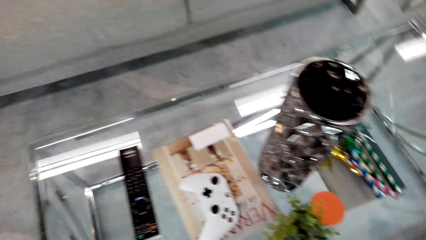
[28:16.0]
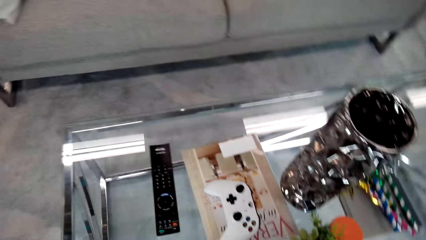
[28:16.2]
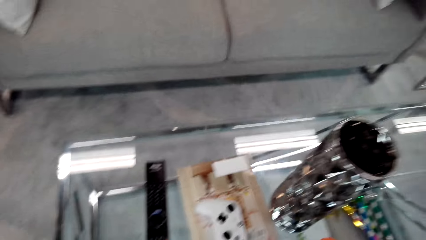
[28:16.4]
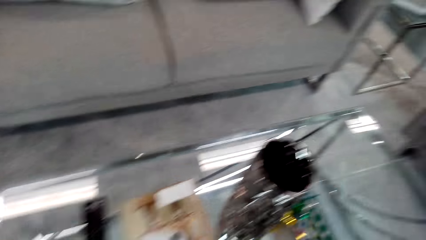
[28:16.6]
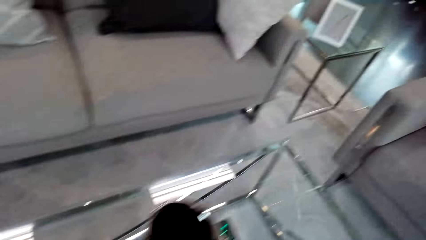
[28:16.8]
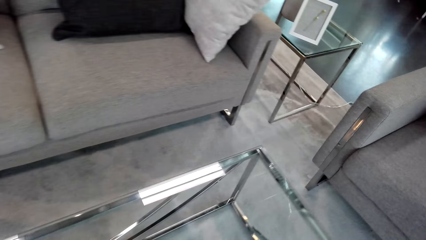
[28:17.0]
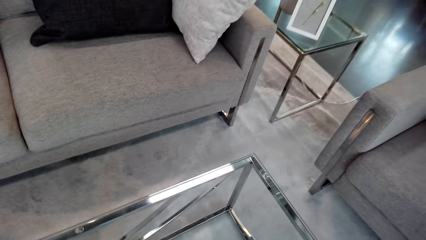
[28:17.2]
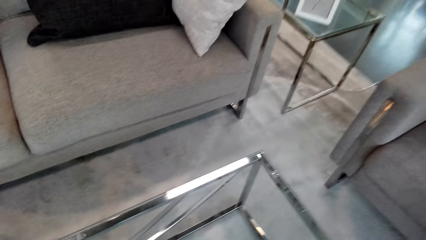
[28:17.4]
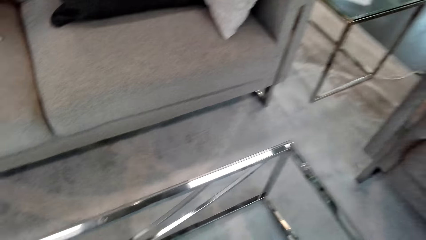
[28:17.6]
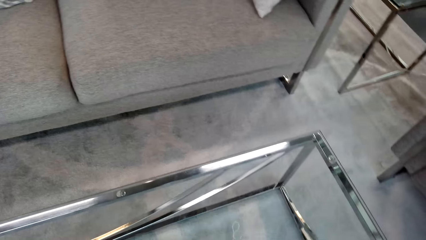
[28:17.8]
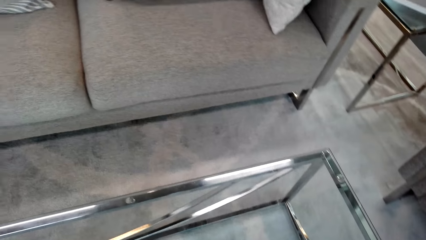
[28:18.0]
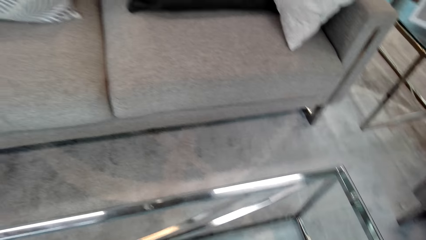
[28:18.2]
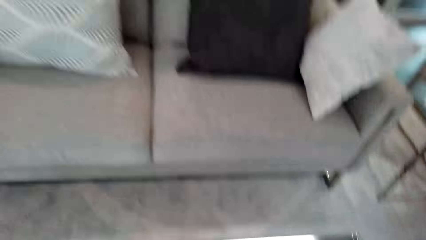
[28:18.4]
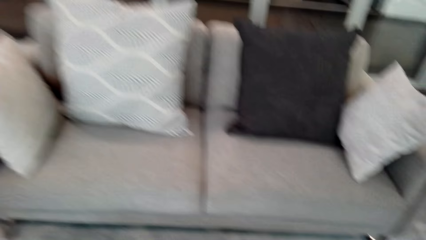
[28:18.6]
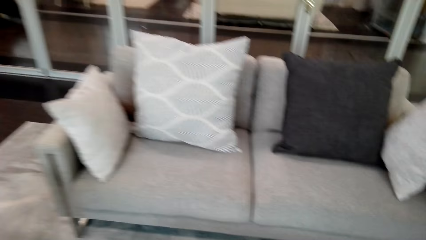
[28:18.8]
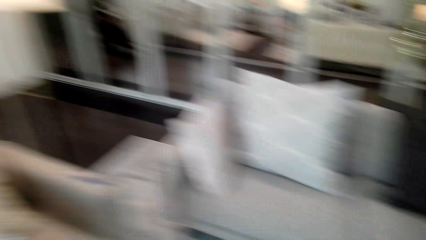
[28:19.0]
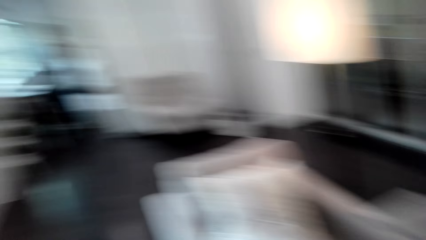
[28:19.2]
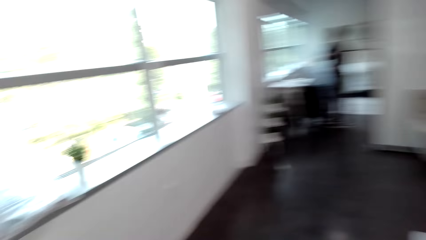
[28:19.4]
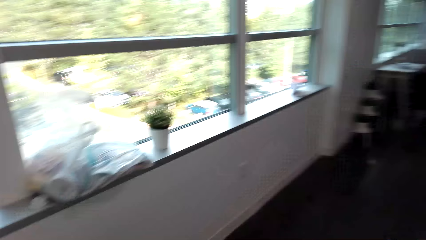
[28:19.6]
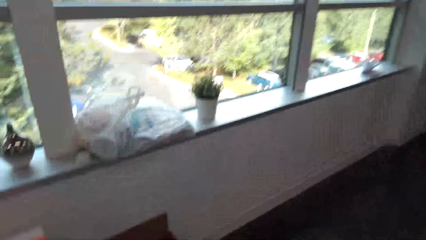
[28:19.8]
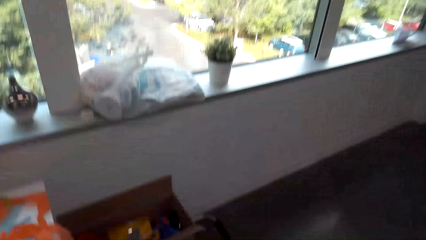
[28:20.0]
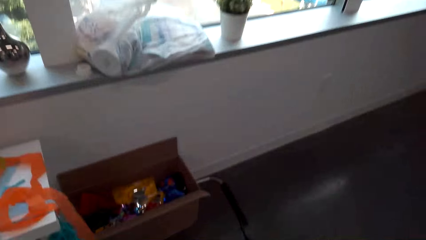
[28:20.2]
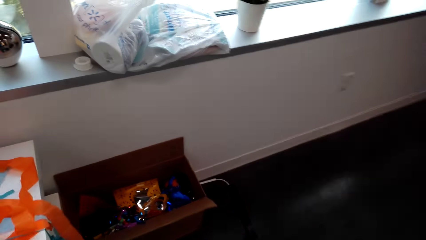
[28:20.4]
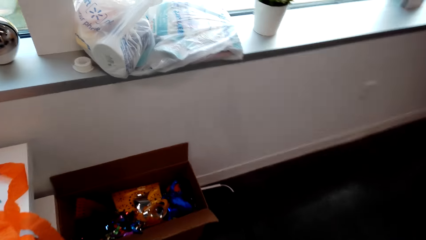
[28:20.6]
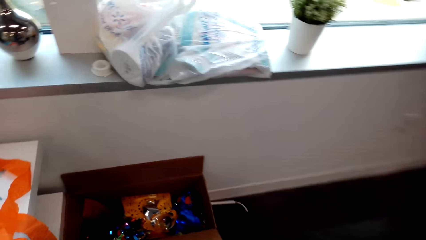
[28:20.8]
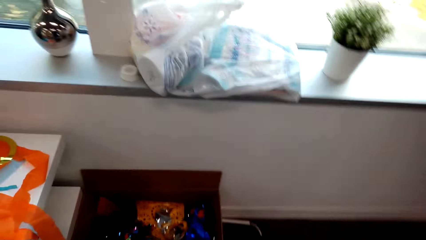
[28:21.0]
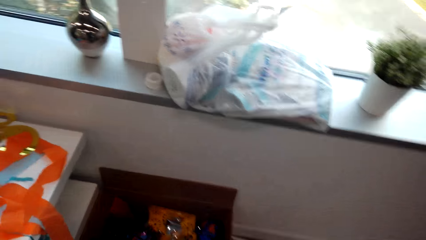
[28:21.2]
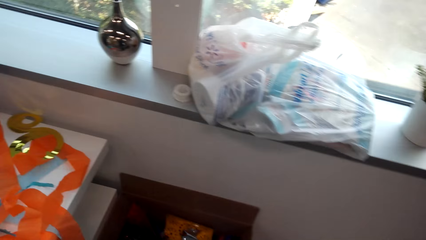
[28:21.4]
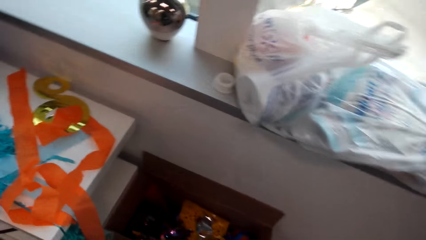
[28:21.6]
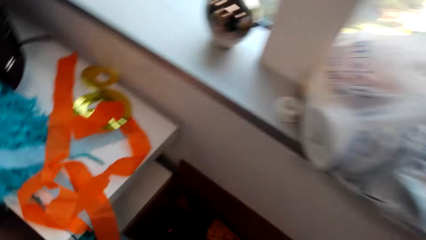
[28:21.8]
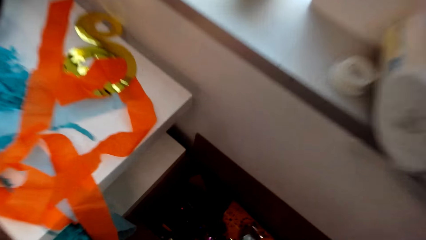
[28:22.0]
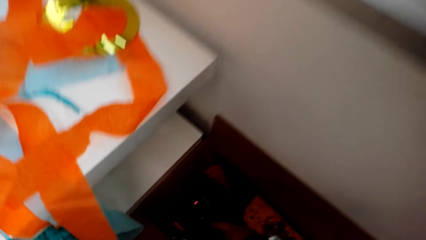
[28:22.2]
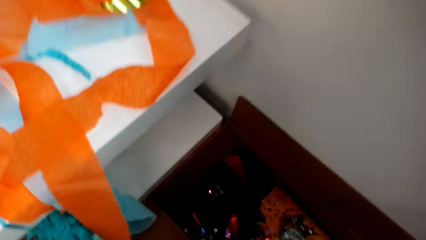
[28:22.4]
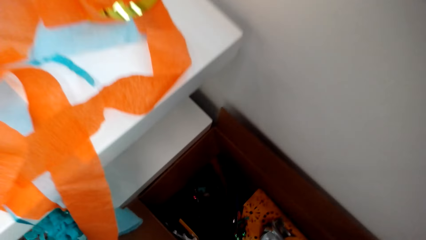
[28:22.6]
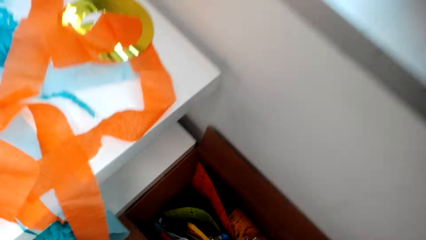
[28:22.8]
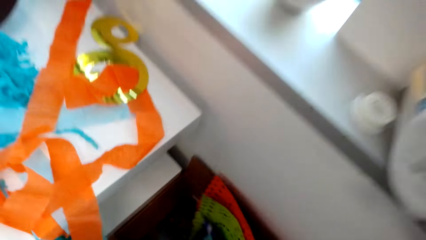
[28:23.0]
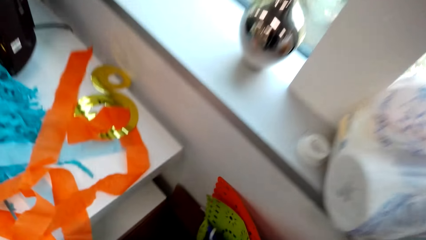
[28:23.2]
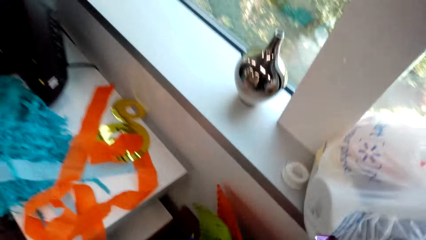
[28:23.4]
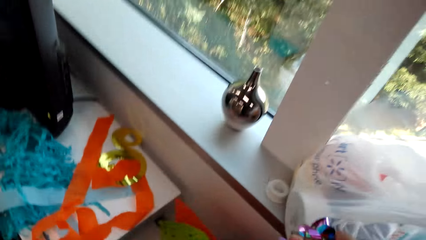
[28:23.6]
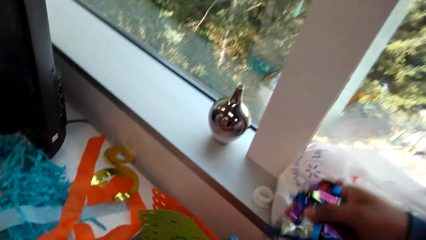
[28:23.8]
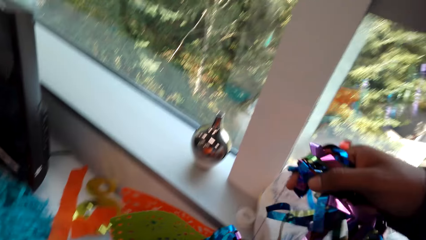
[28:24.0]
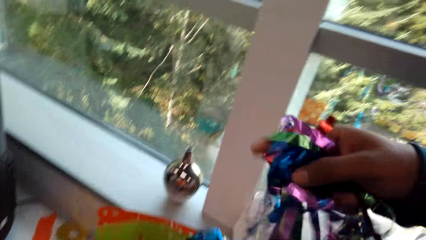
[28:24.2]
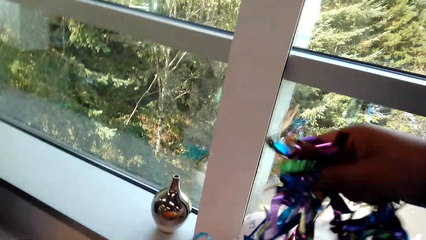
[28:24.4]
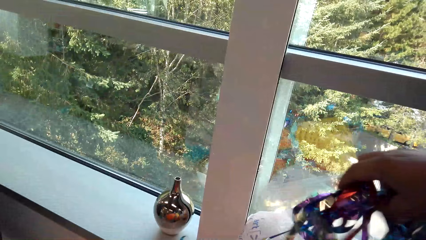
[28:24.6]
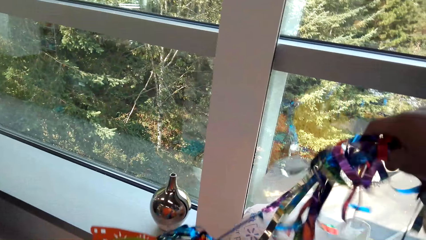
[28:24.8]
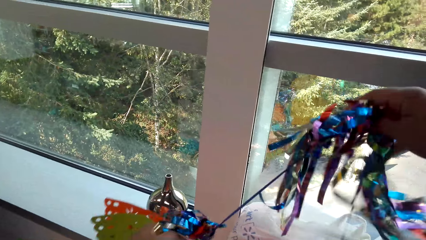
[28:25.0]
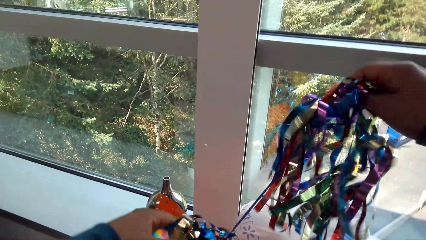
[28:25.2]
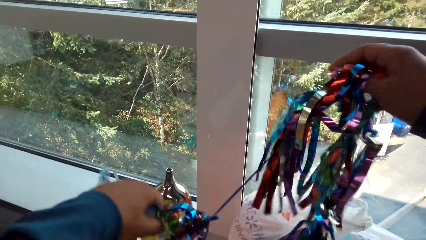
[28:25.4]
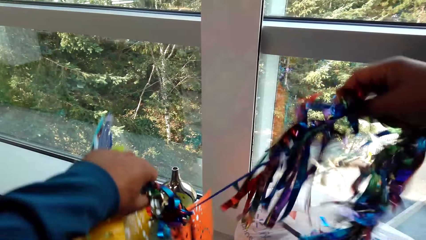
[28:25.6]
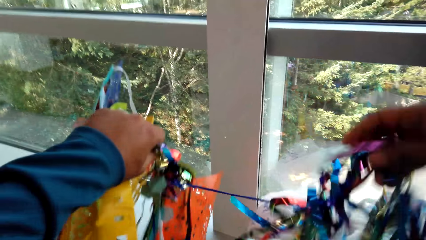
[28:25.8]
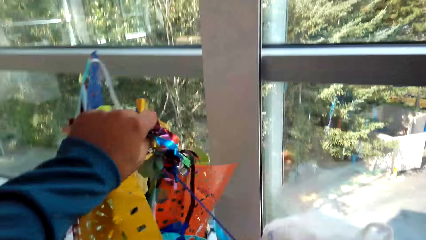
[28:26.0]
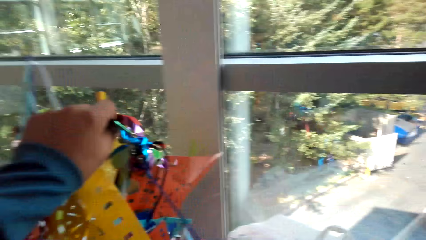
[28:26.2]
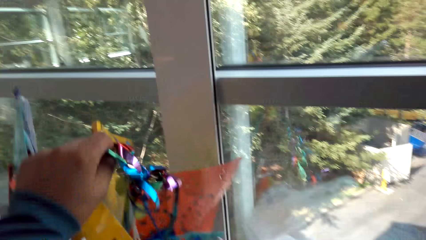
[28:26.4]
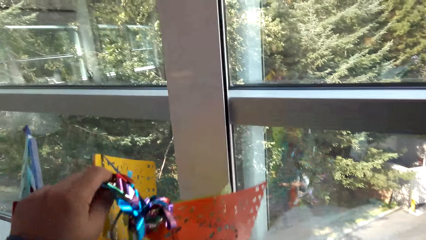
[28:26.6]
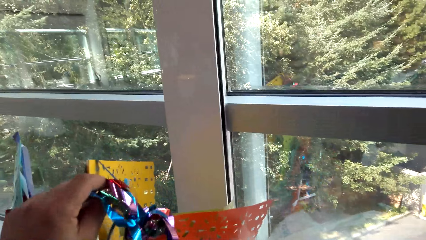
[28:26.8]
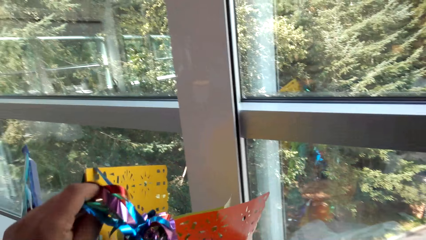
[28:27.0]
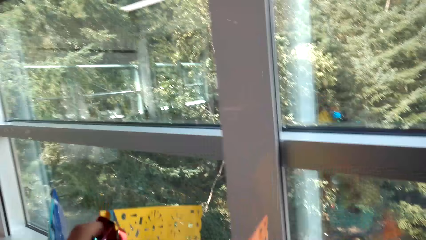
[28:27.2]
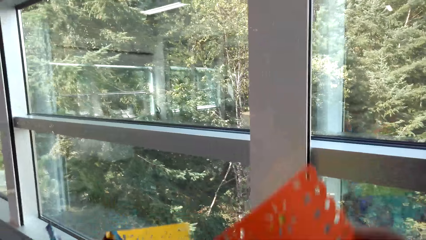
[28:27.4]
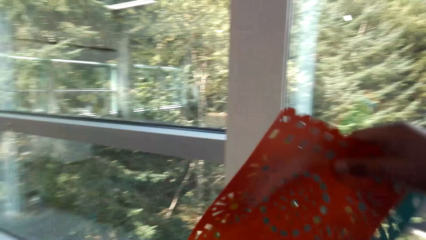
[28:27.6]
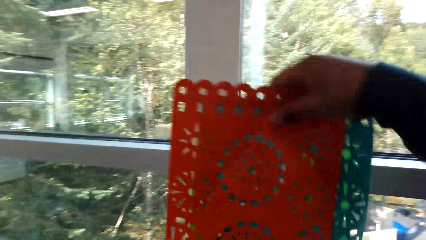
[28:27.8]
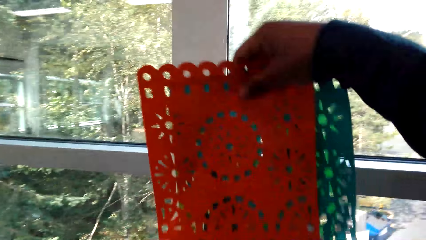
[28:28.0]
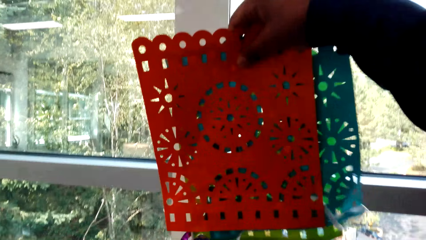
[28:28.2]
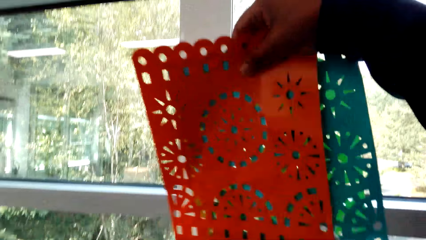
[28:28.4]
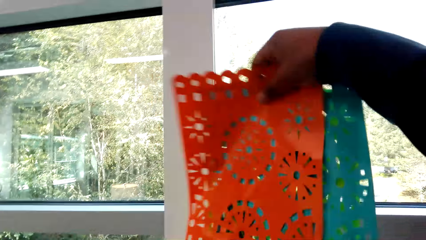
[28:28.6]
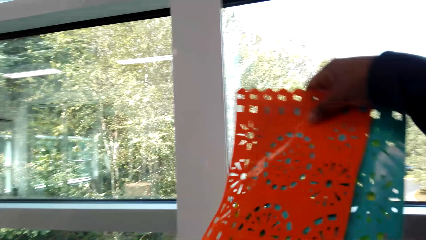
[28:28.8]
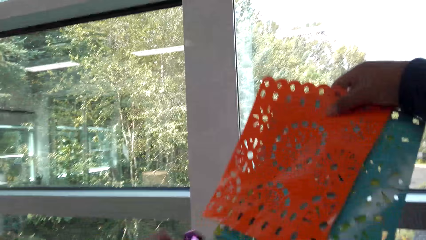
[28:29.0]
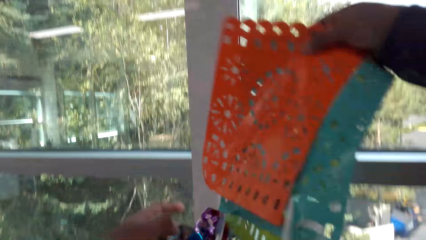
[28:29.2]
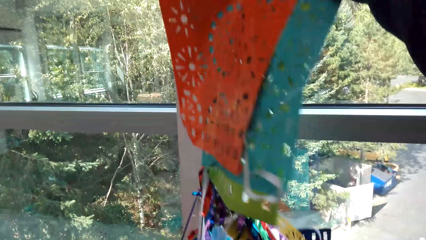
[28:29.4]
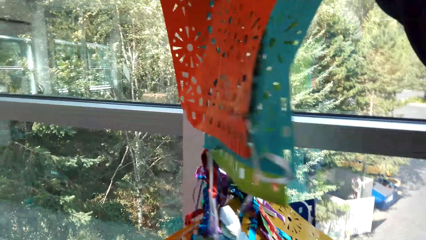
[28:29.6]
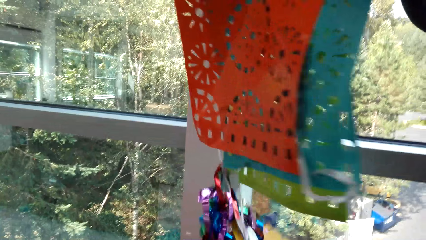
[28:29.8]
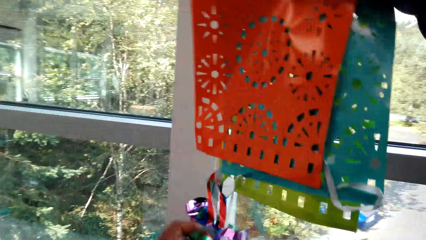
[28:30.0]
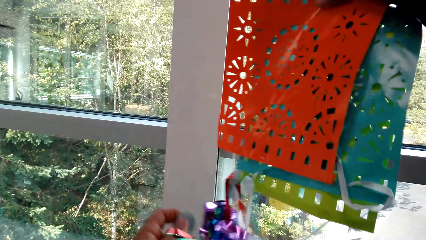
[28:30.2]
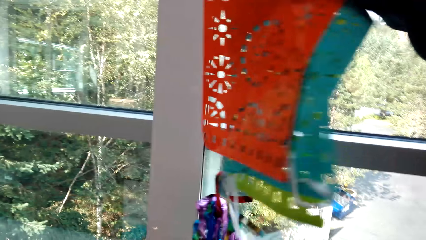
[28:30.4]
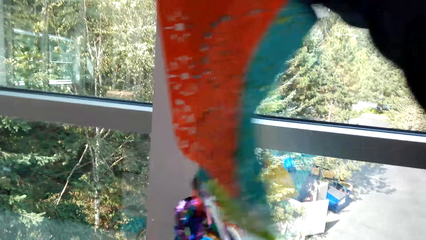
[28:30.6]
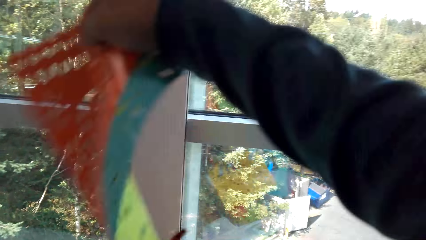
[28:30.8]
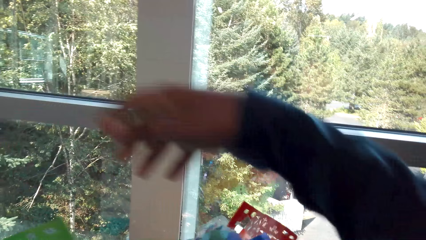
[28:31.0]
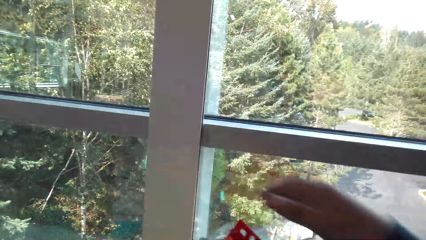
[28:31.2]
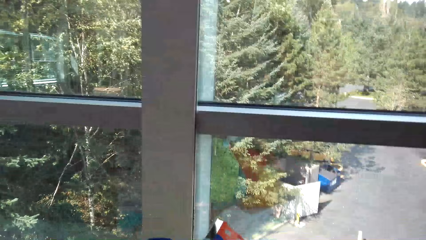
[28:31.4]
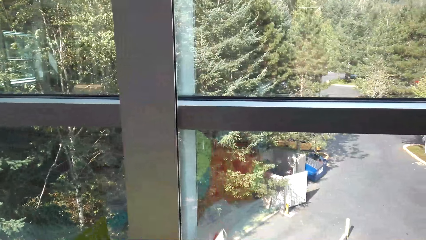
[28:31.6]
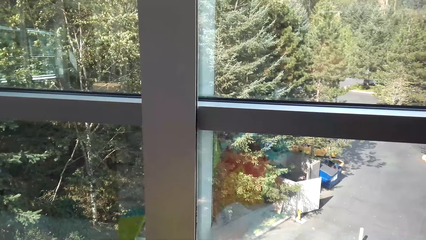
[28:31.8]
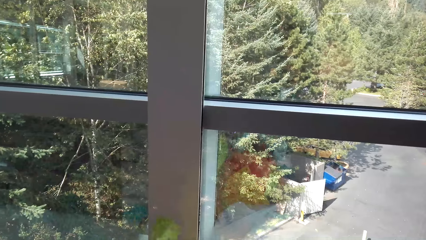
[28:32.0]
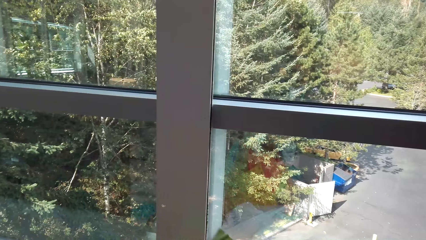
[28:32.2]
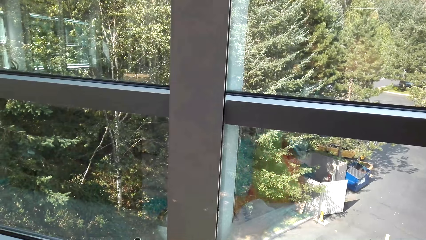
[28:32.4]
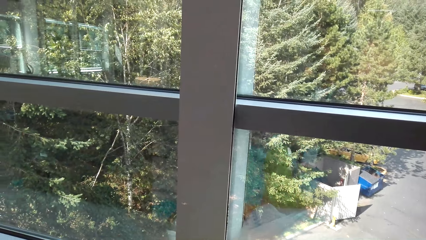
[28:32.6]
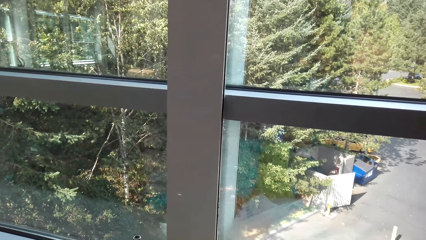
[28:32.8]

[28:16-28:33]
The camera wearer moves around. They pick a decoration, party banners, from the box. They raise the decoration.
